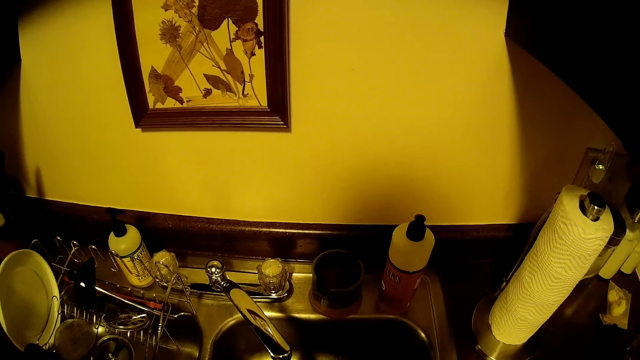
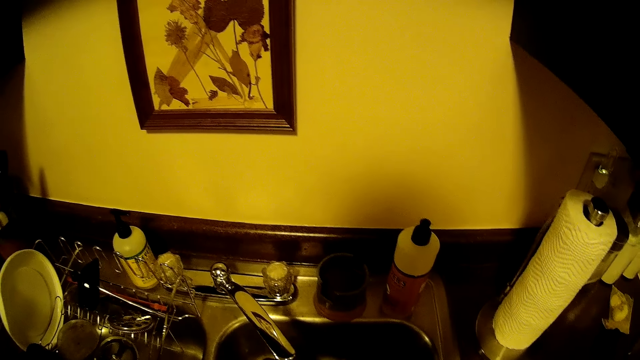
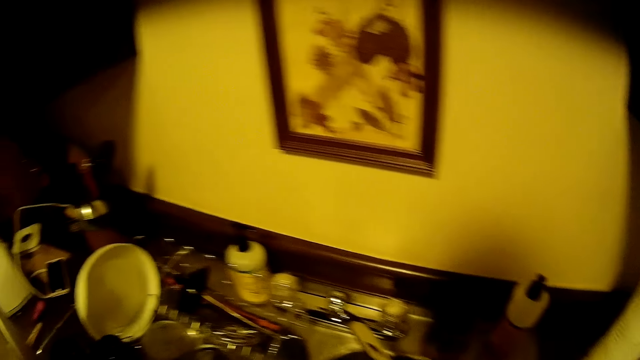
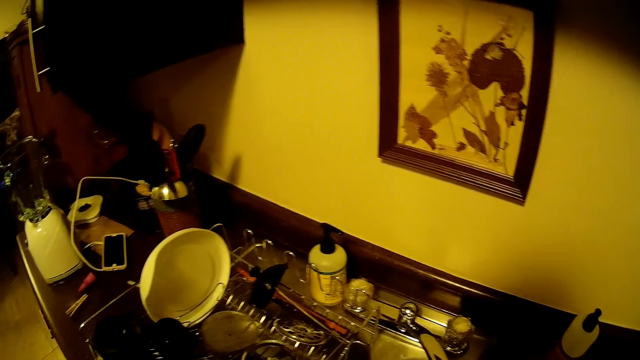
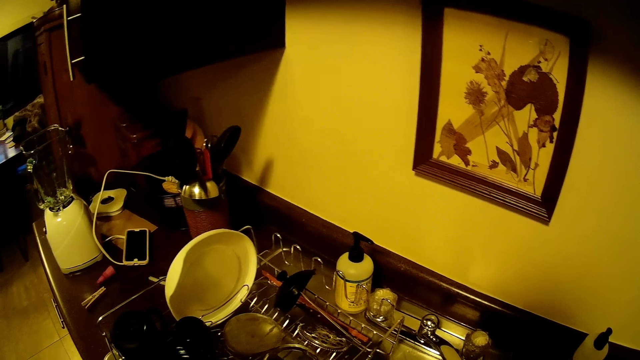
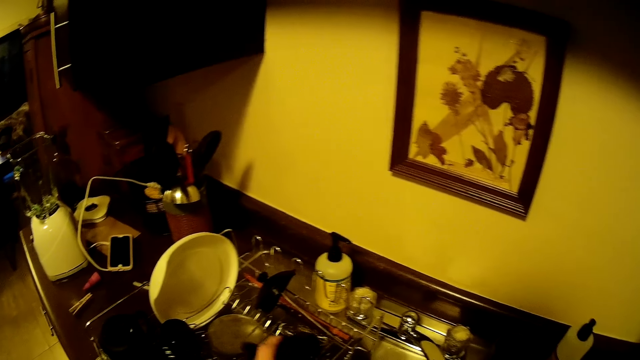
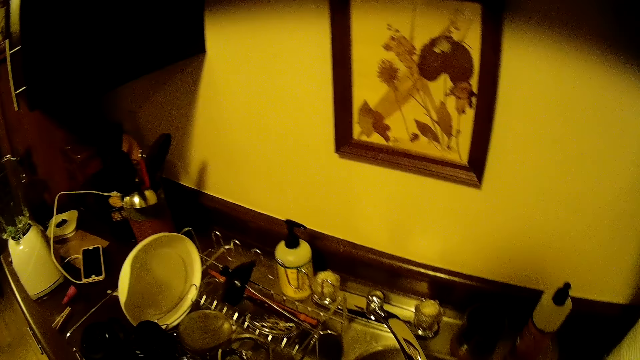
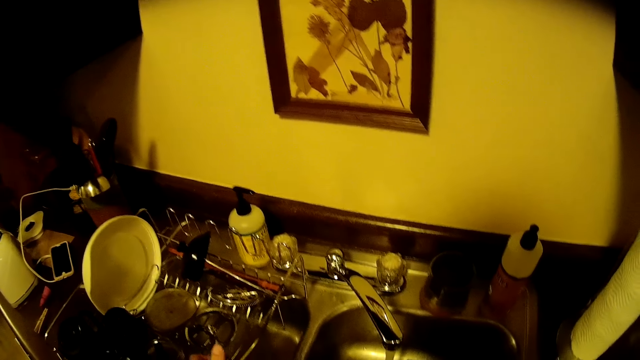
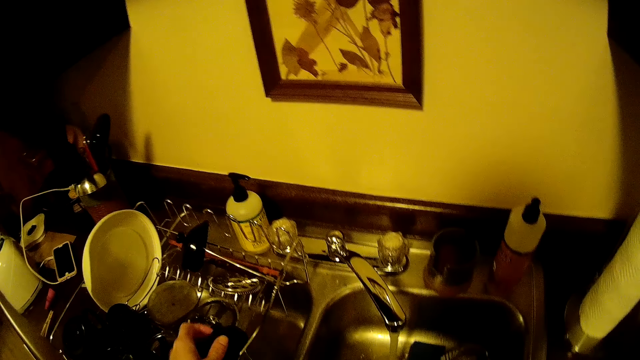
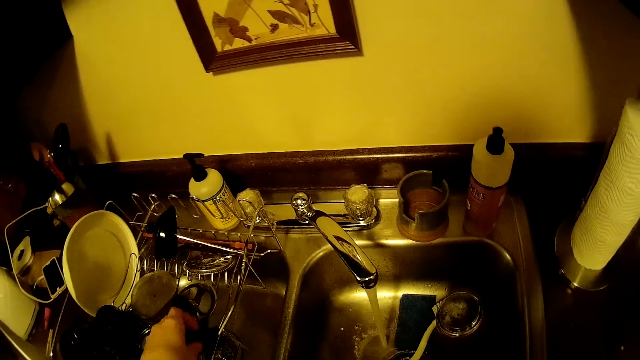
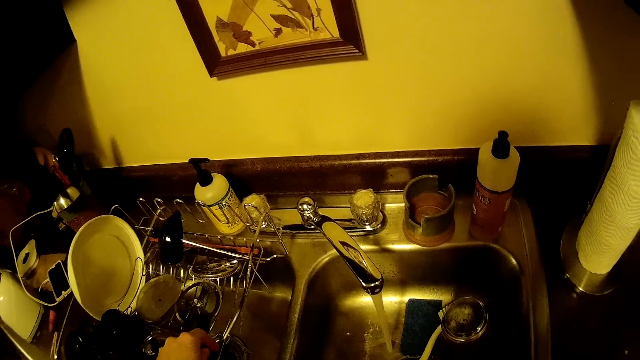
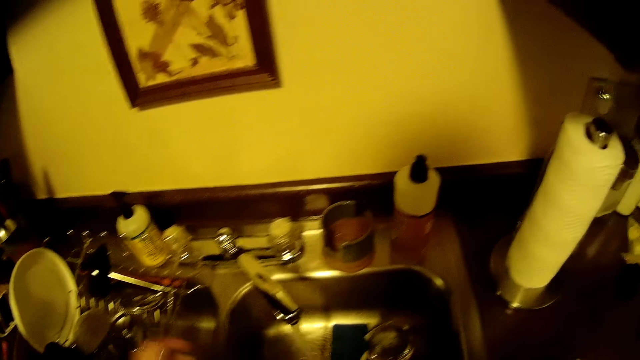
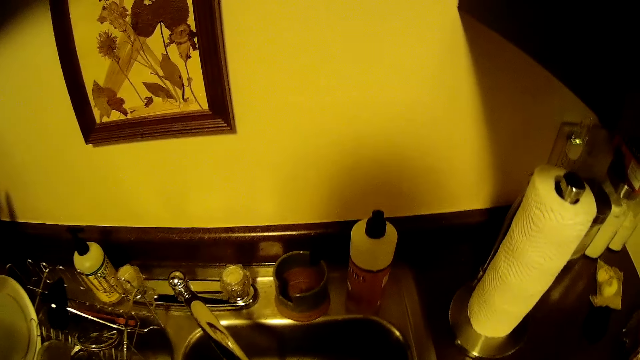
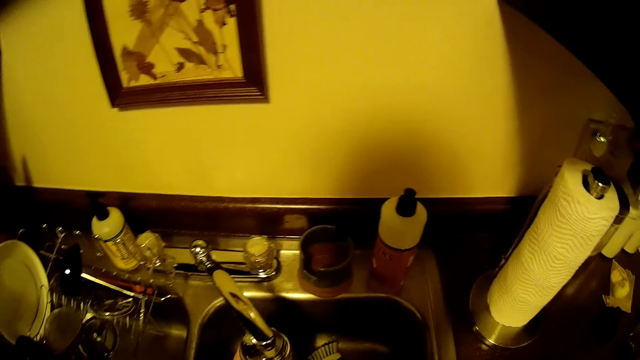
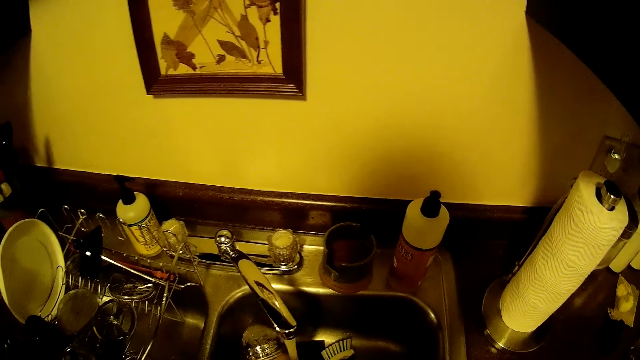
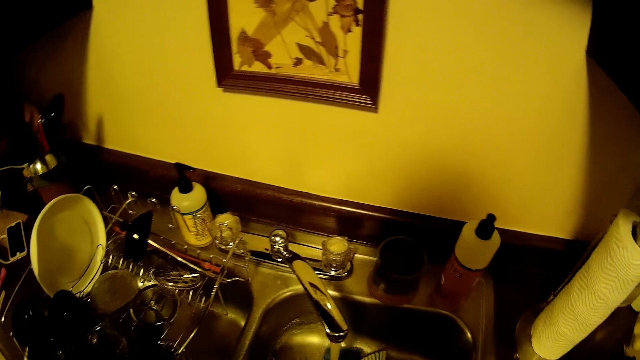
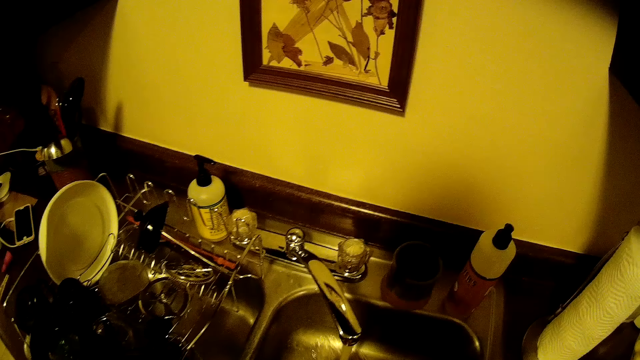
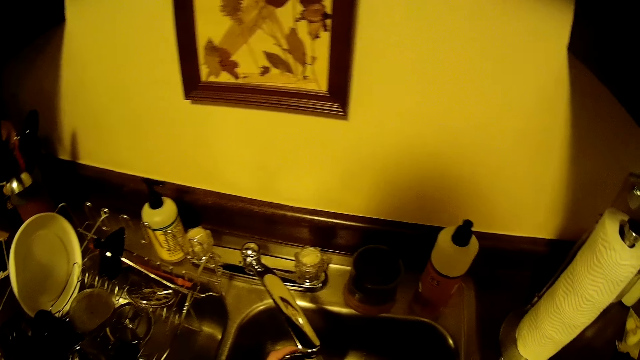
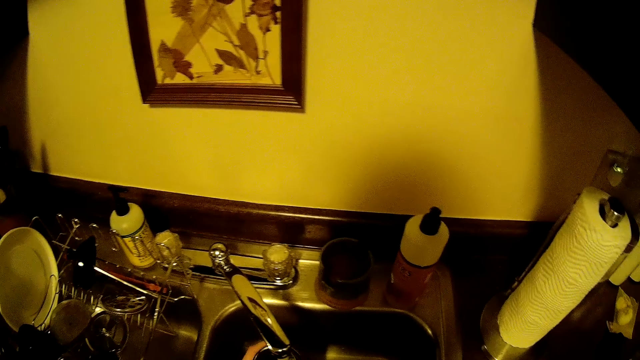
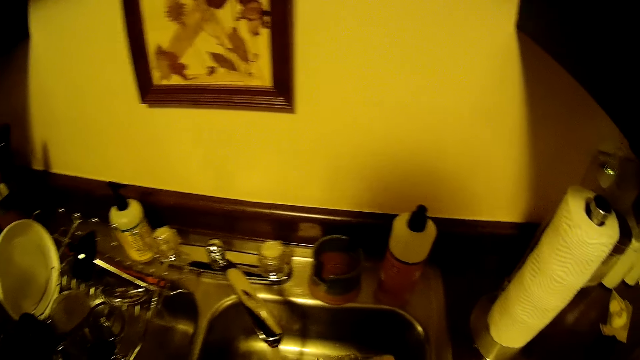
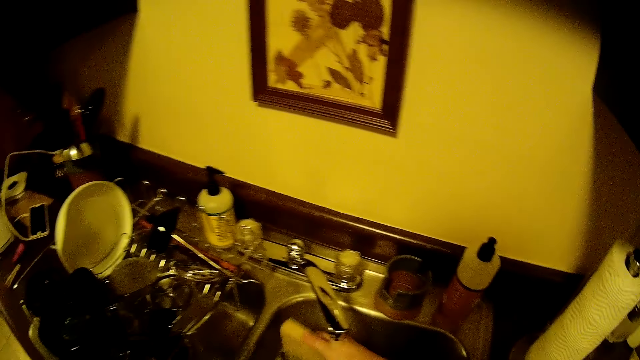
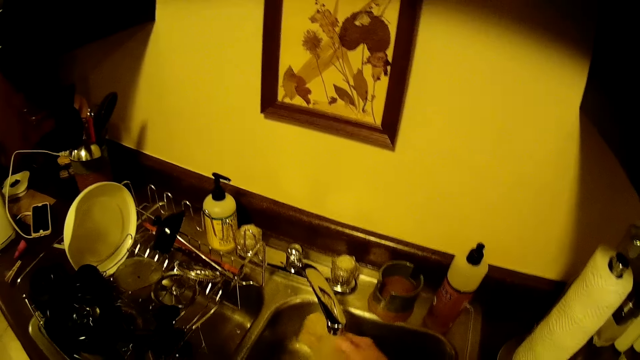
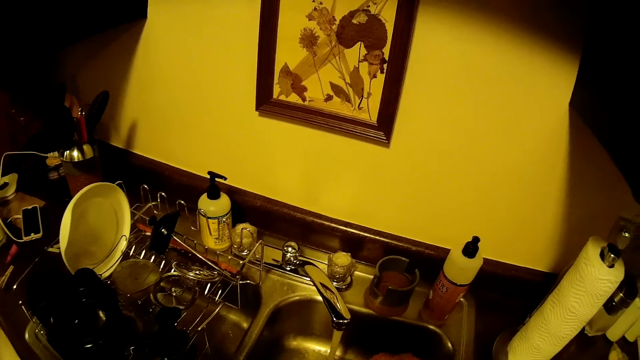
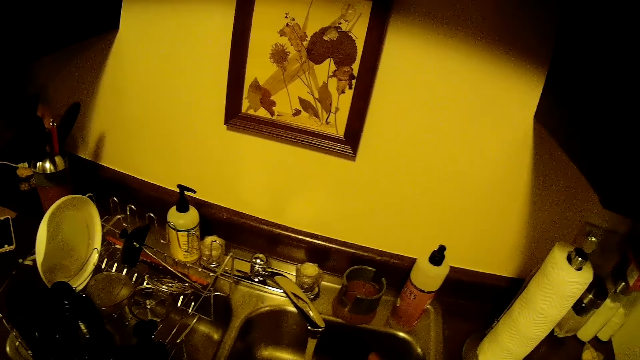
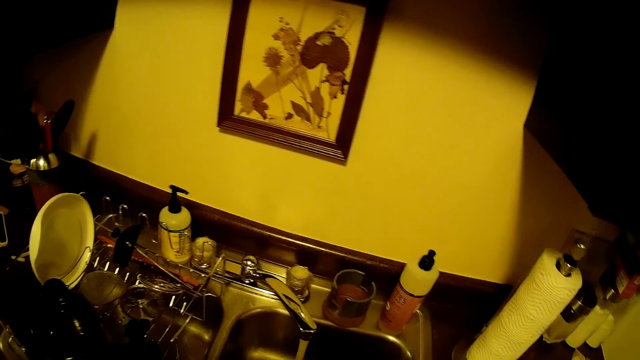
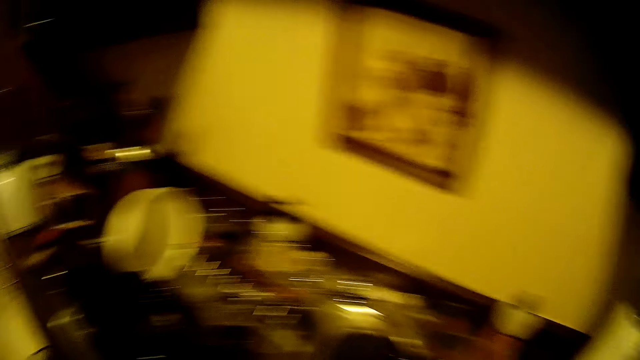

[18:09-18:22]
The camera wearer puts a black cloth on the rack. She rinses a jar. She holds a flask under a tap with her left hand. She washes utensils. She rinses a sponge under the tap with her right hand.

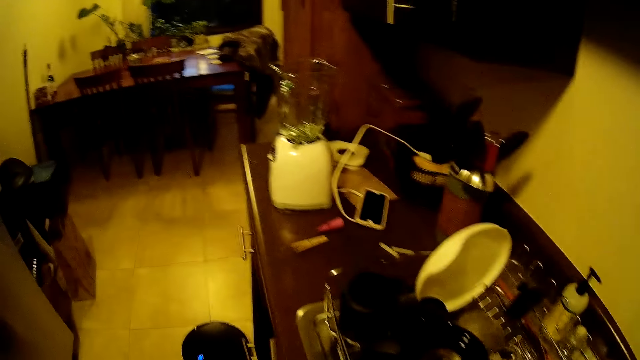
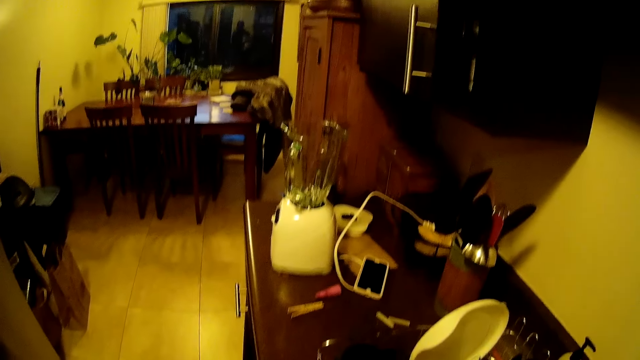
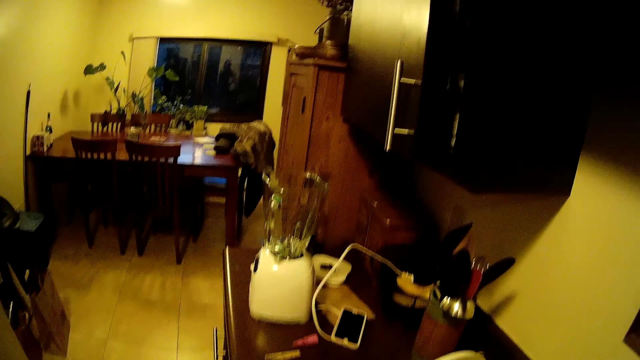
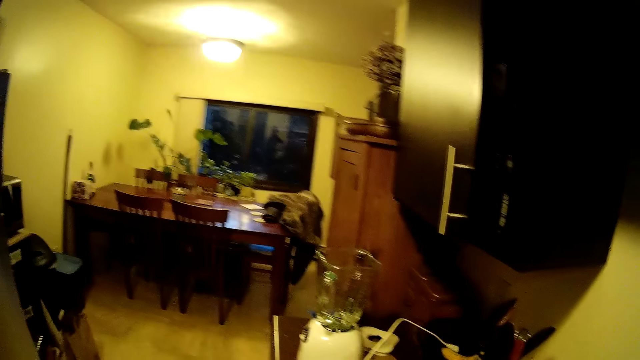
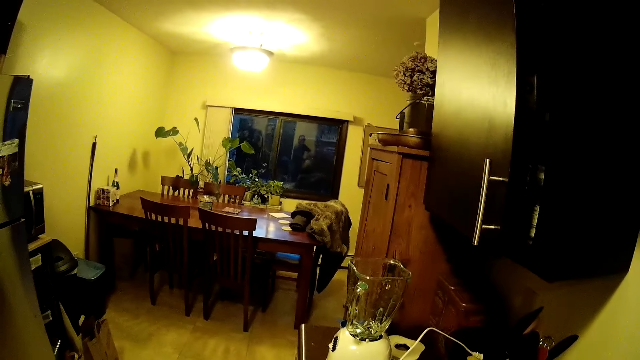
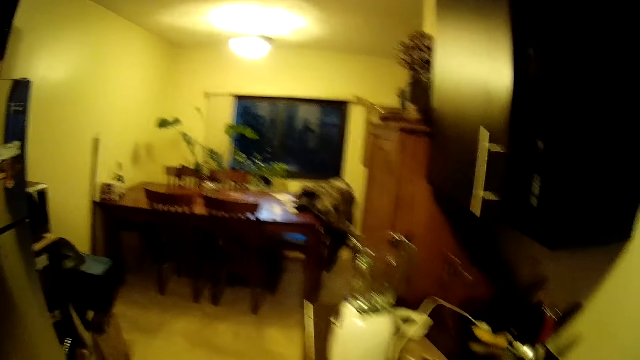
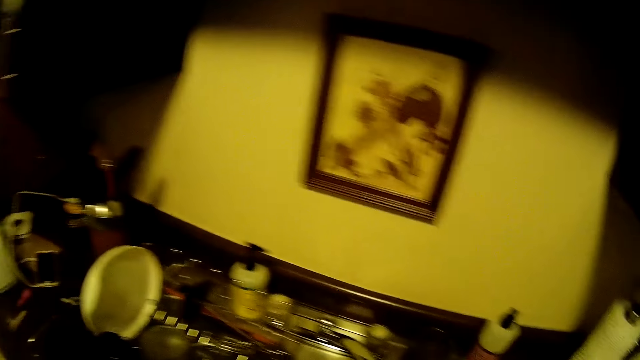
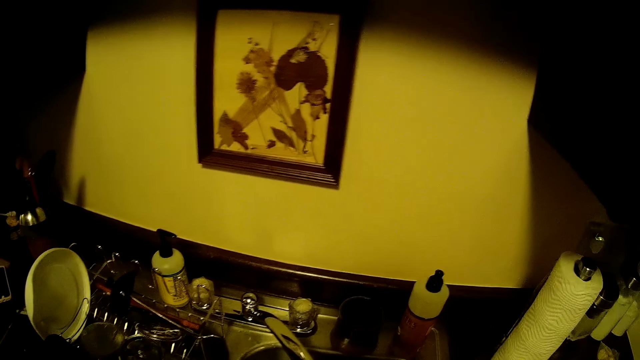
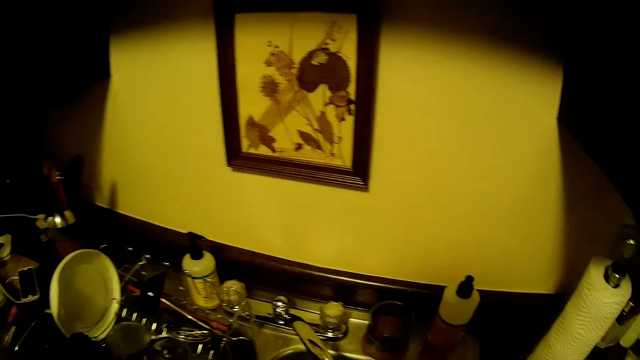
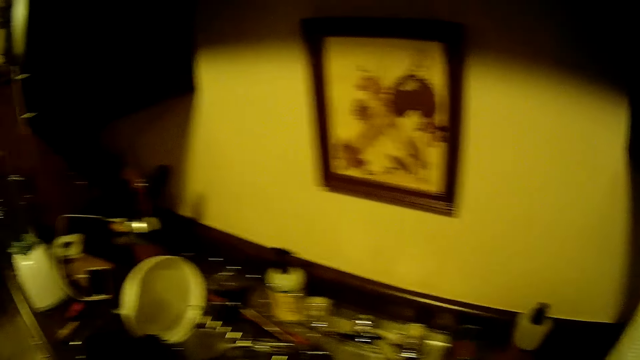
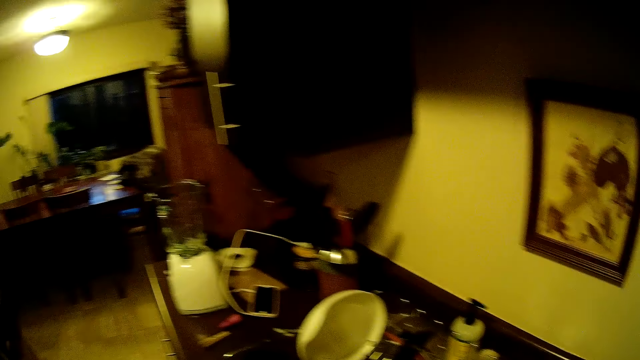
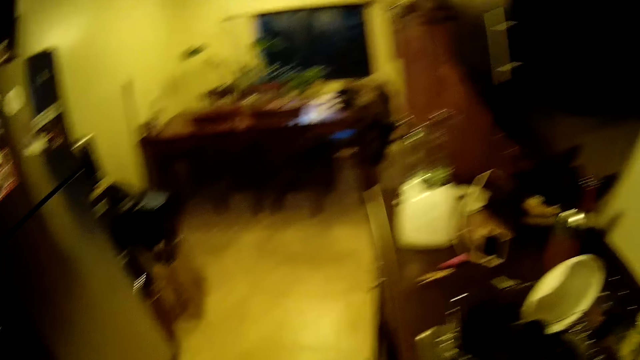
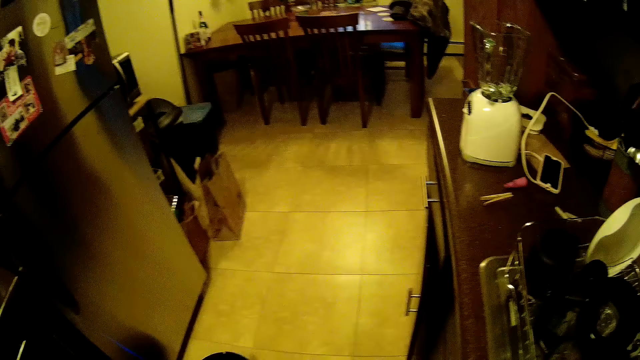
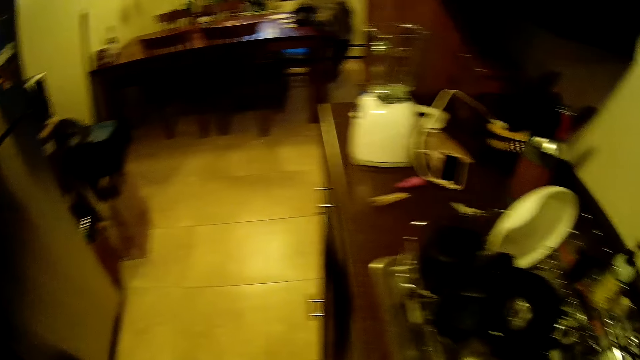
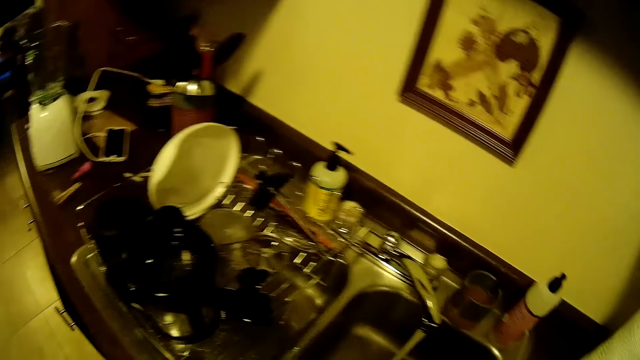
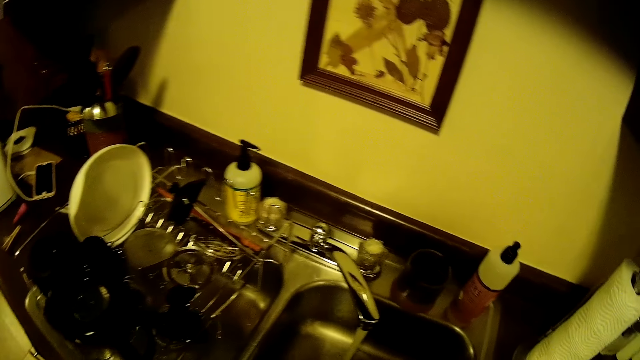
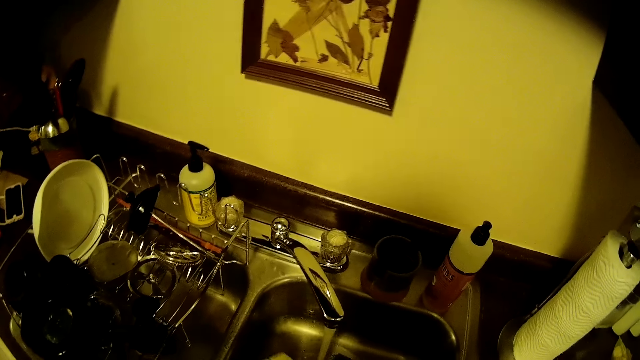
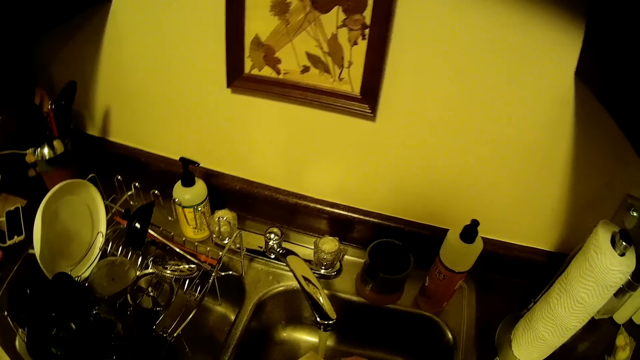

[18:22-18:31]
The camera wearer puts utensils in the rack. She washes utensils. She rinses a cup under the tap with her right hand.
